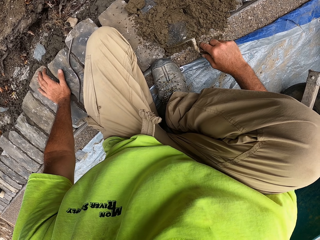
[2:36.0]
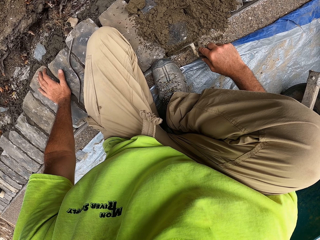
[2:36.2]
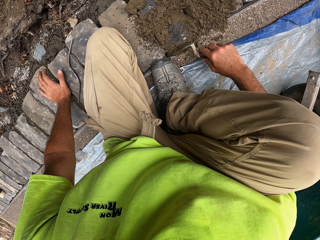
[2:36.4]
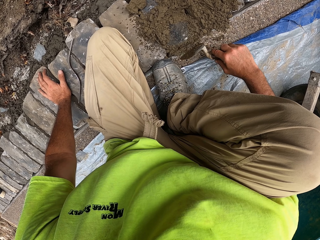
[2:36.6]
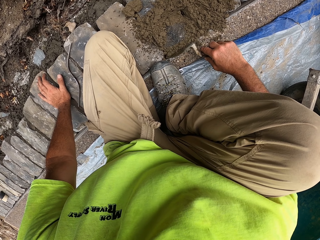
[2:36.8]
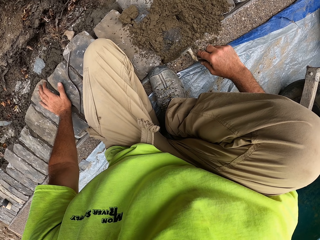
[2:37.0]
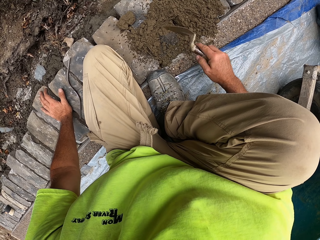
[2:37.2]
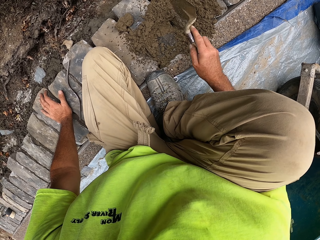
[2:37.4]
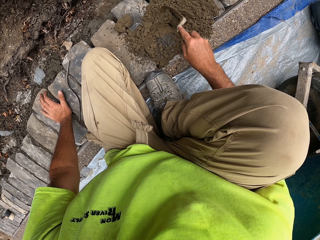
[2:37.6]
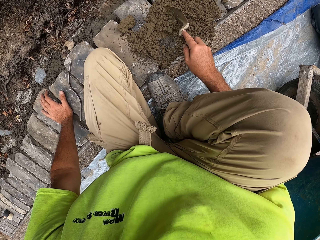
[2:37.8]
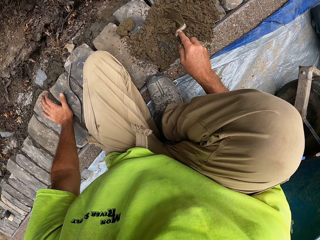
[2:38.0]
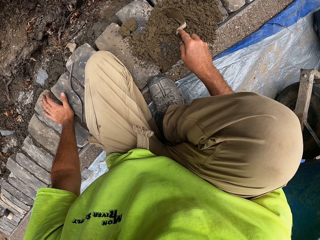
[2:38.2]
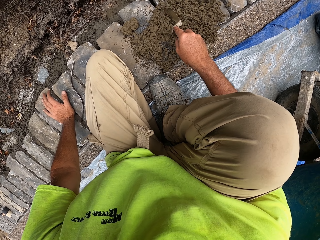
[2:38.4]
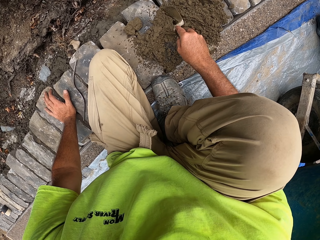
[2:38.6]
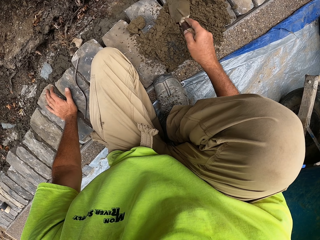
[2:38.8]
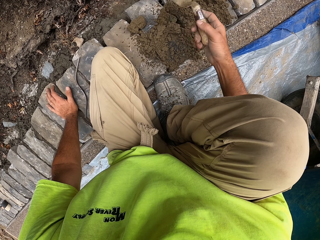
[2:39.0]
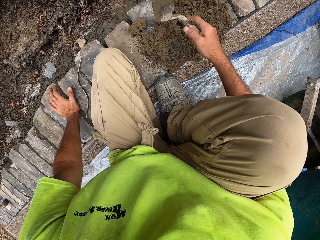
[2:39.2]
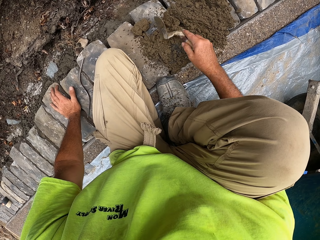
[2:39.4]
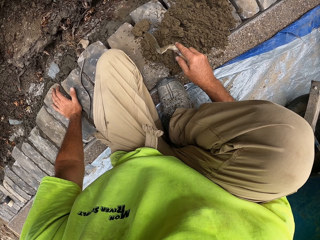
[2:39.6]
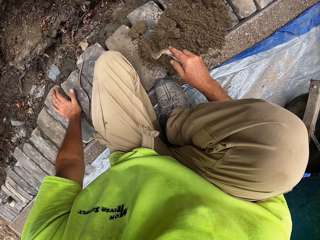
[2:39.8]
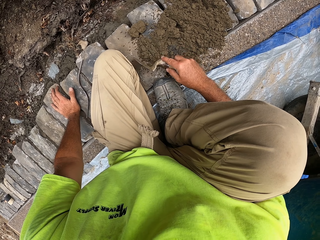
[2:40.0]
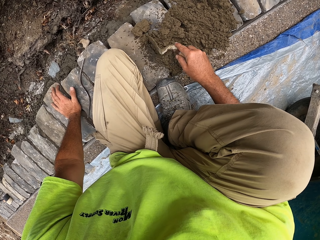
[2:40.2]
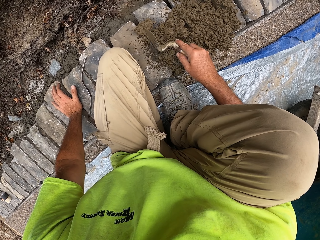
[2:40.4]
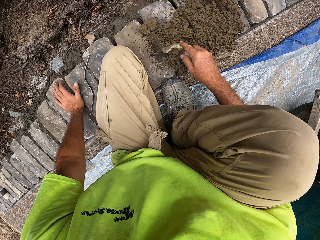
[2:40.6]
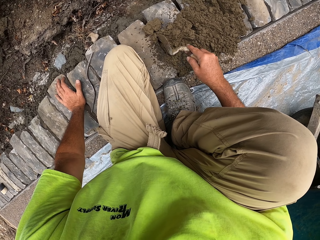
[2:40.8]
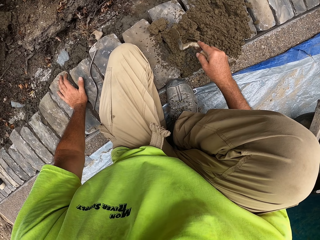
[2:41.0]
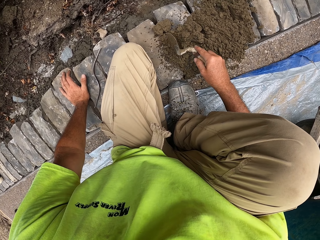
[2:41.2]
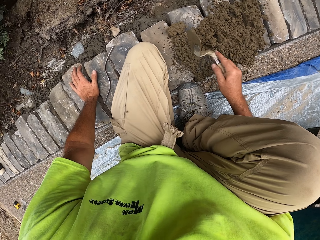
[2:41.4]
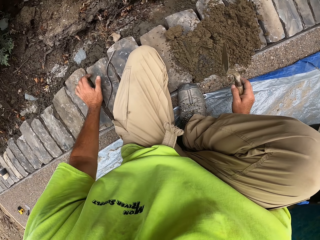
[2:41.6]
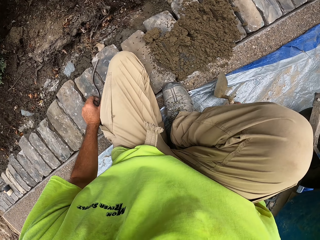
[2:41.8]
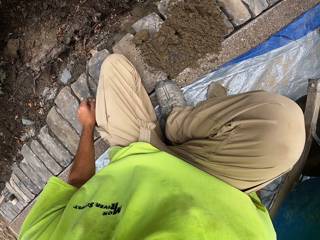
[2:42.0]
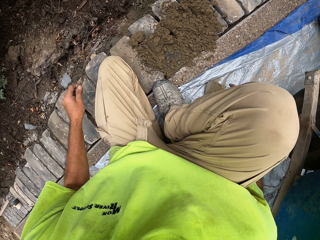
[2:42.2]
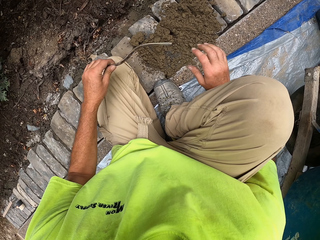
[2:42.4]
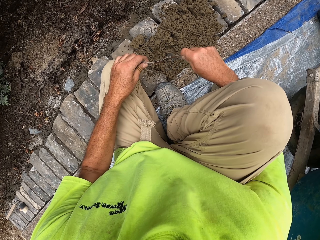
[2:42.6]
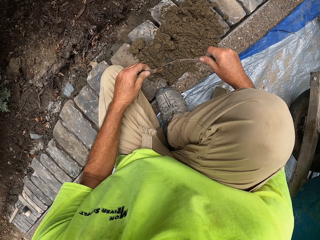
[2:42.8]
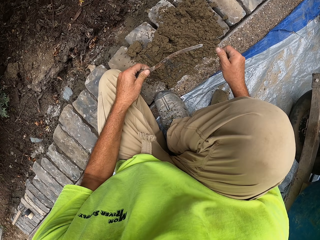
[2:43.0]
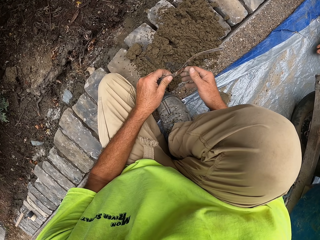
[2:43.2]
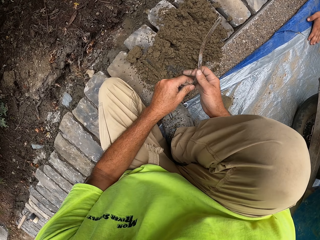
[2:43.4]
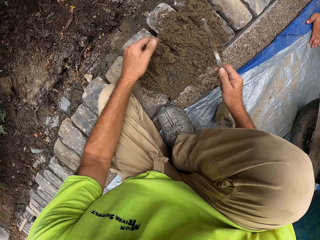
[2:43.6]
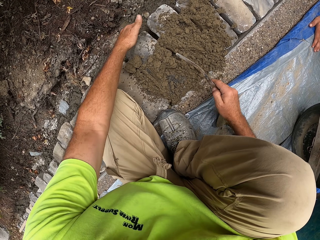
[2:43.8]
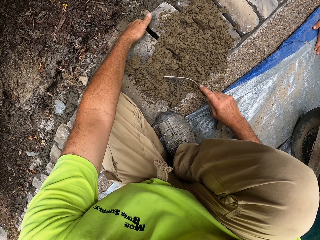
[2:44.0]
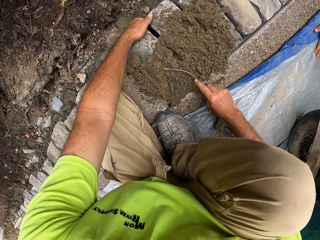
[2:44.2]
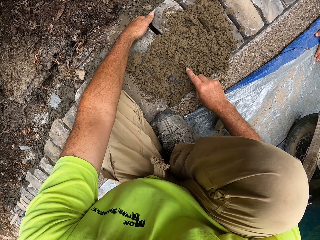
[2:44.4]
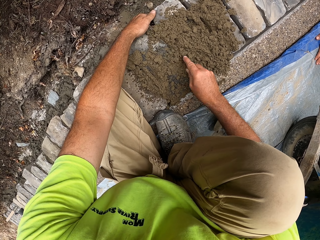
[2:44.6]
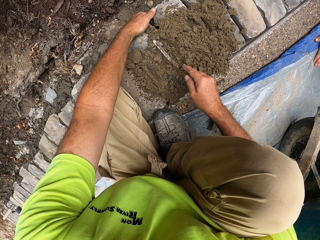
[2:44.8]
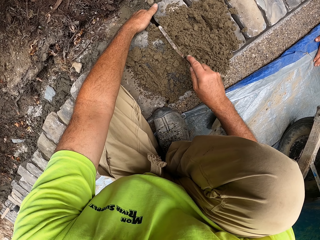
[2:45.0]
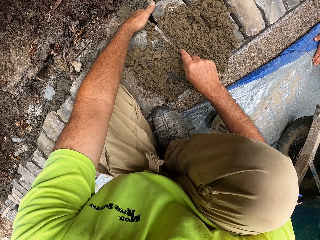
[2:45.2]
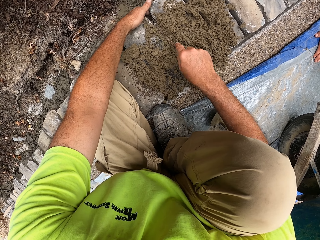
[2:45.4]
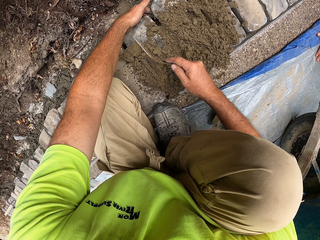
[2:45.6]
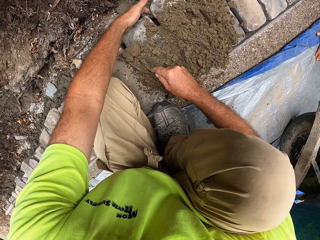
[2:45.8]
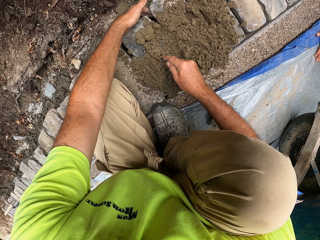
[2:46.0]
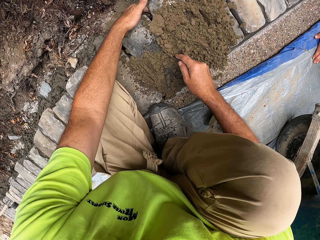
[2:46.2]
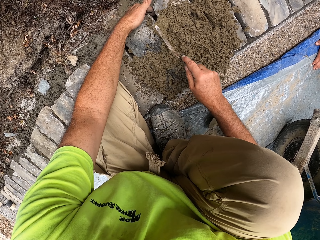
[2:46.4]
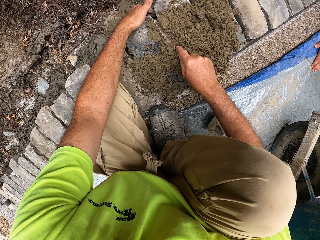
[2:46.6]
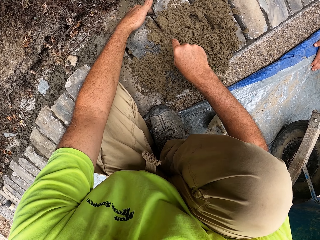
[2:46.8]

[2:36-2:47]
The camera wearer drops the masonry trowel aside. They spread sand with a metal rod. They push the concrete in the spaces with the trowel.

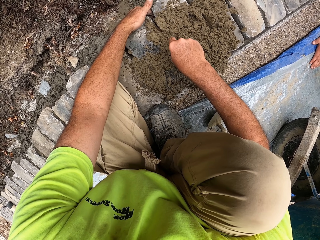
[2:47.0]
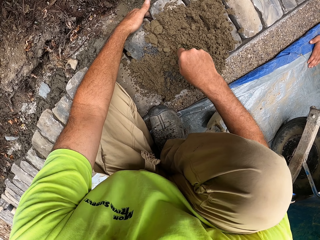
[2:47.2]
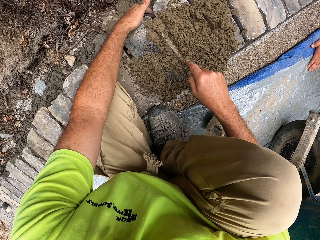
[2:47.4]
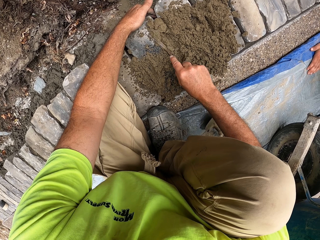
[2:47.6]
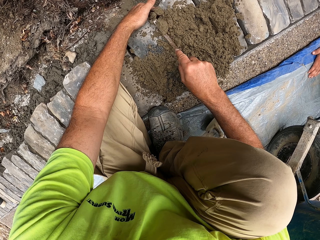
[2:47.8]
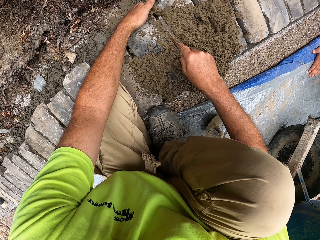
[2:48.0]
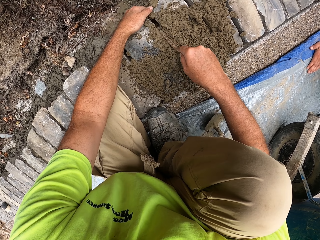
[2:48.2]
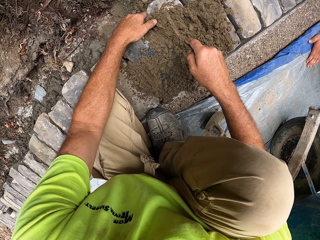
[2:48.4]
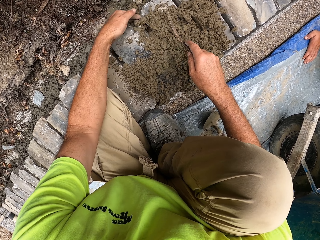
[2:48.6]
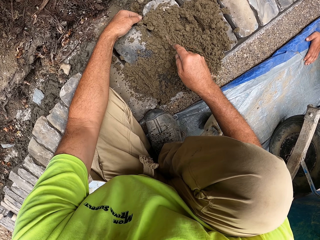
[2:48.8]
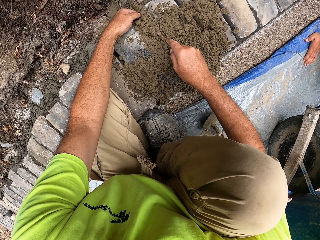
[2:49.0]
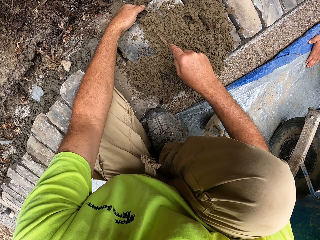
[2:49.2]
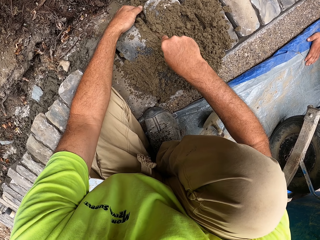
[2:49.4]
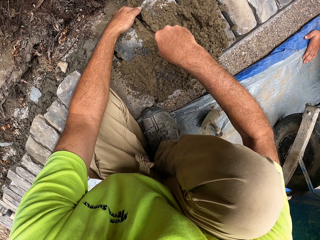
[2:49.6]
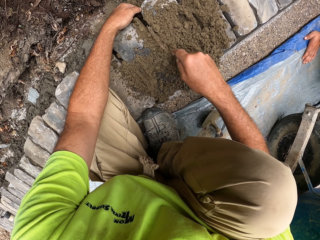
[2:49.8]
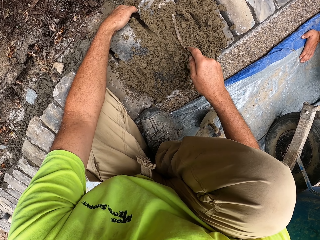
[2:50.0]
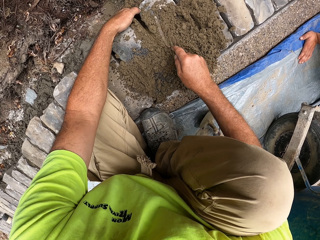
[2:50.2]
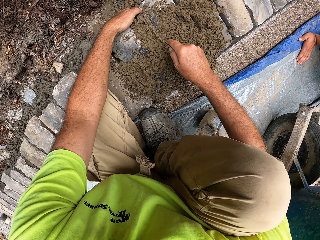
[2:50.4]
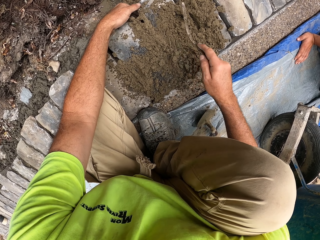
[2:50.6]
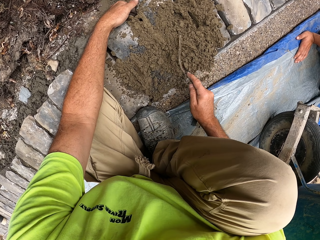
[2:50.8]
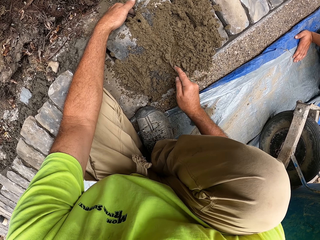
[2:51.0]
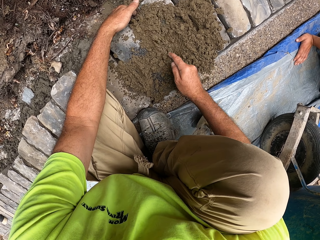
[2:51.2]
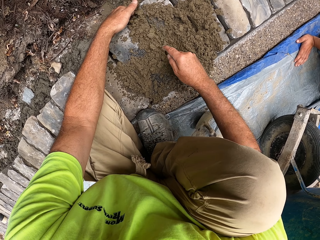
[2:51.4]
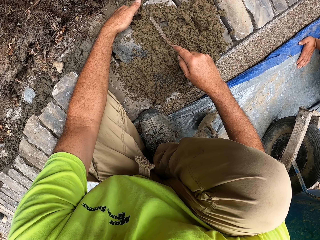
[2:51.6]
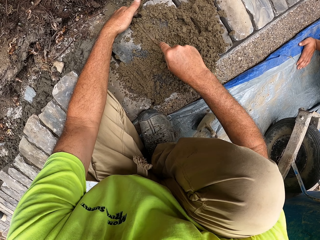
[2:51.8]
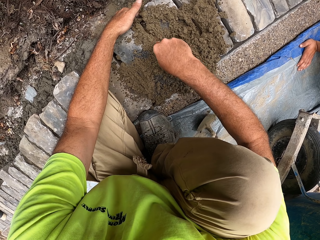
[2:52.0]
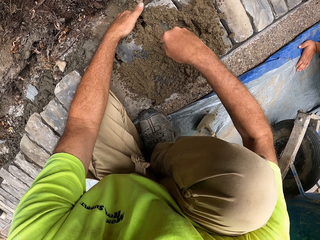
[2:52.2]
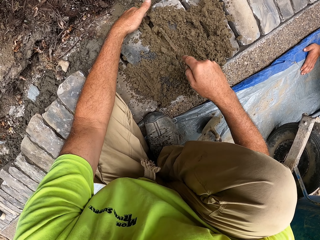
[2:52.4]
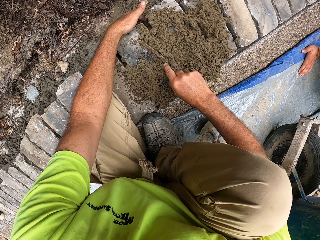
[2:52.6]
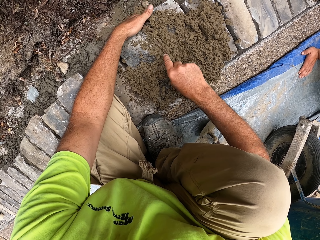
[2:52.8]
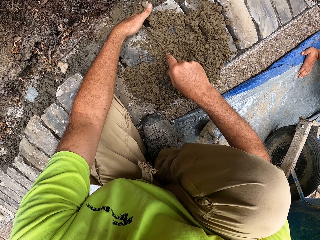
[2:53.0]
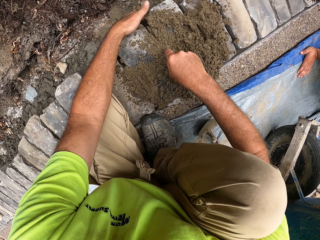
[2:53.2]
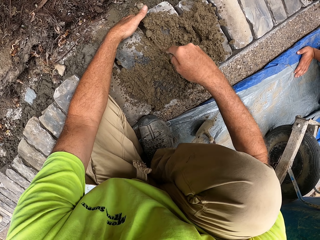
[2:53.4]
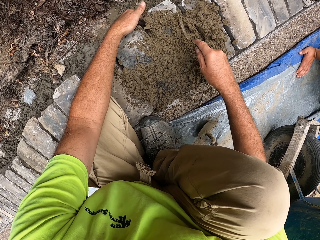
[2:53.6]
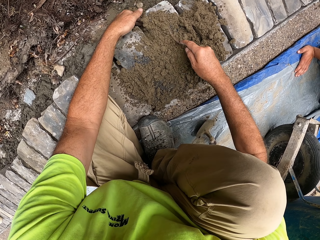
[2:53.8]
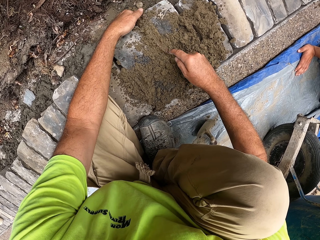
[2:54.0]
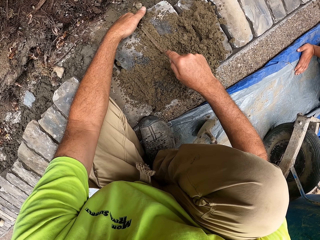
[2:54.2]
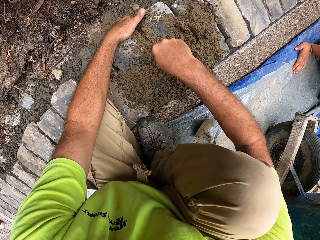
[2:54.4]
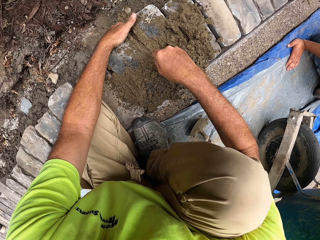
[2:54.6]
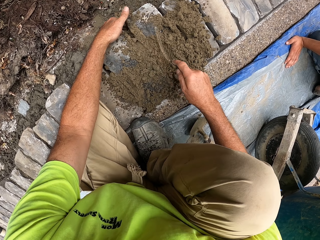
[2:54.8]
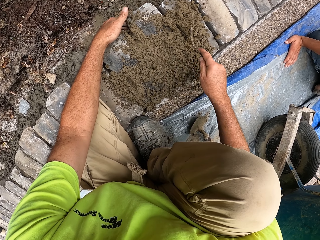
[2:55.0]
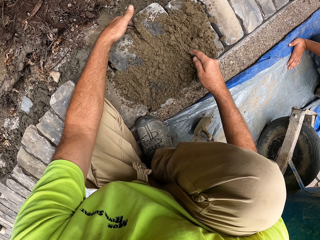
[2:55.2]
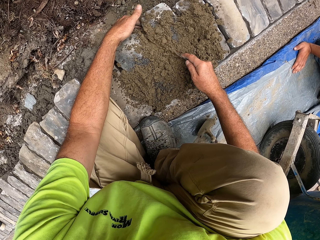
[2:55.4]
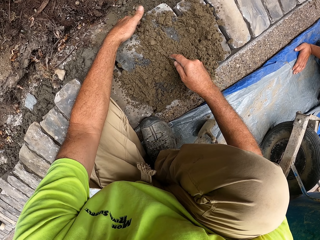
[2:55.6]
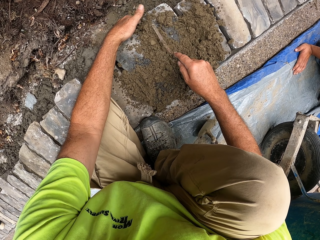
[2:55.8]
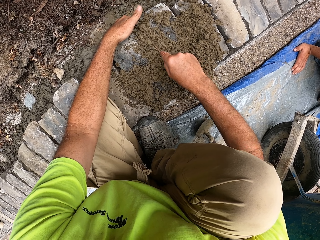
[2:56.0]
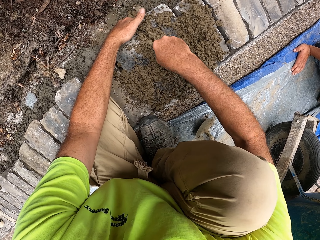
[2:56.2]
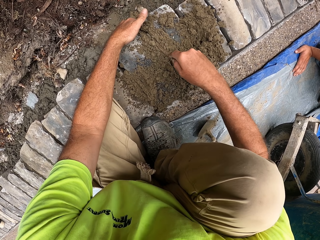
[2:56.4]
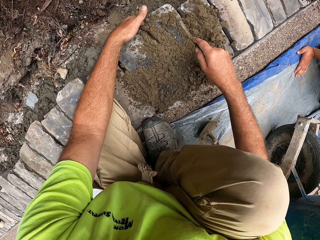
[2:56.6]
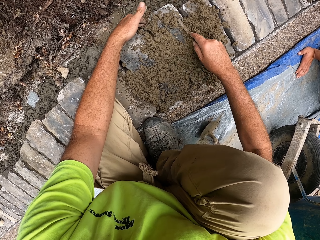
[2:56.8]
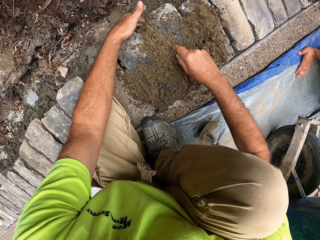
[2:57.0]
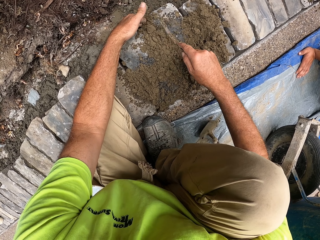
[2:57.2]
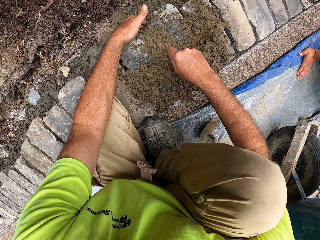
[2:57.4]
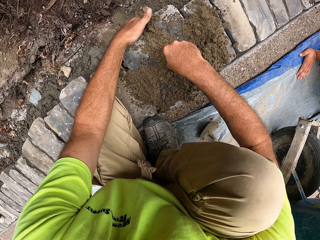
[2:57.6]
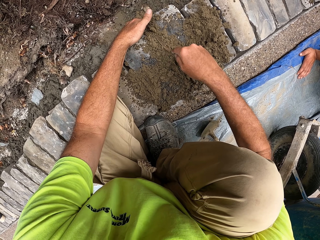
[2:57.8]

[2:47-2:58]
The camera wearer pushes the concrete in the spaces with a trowel.
